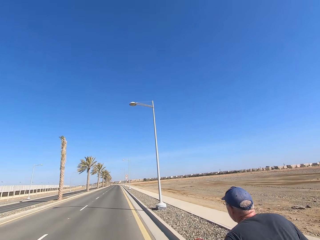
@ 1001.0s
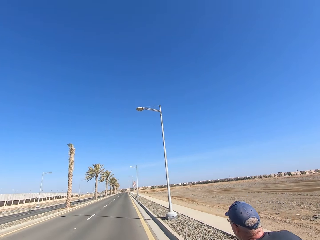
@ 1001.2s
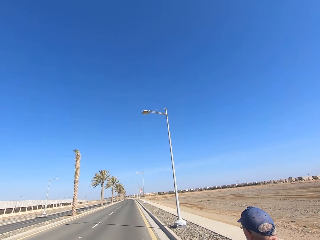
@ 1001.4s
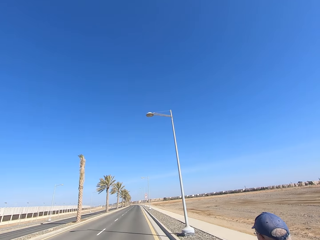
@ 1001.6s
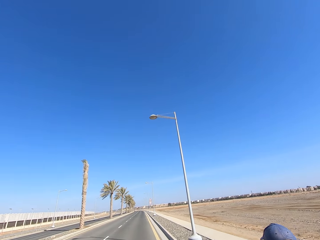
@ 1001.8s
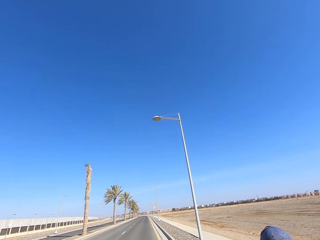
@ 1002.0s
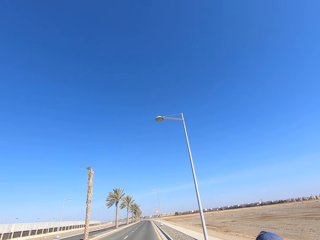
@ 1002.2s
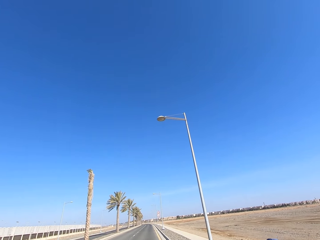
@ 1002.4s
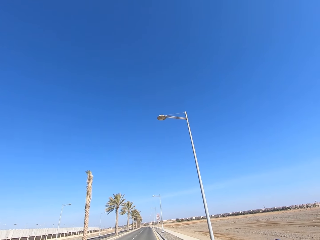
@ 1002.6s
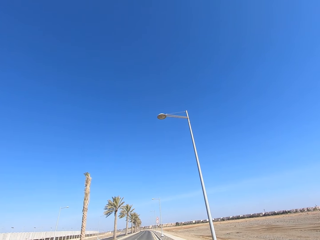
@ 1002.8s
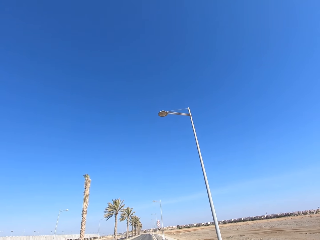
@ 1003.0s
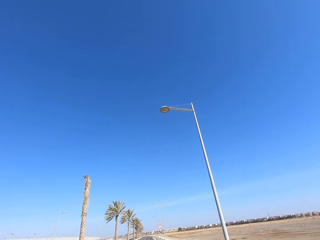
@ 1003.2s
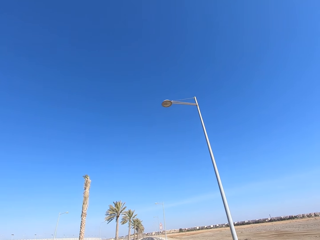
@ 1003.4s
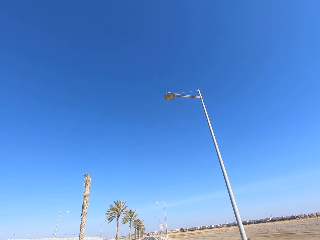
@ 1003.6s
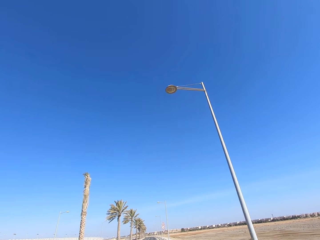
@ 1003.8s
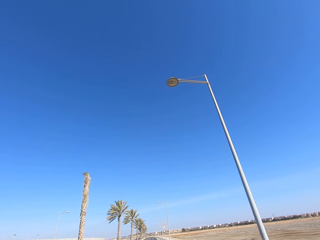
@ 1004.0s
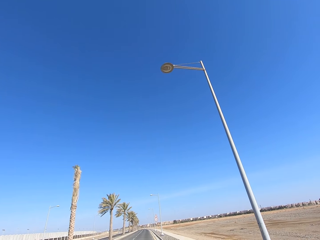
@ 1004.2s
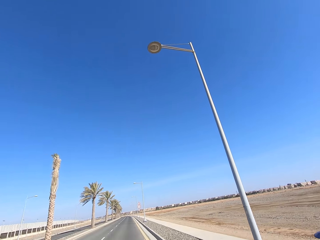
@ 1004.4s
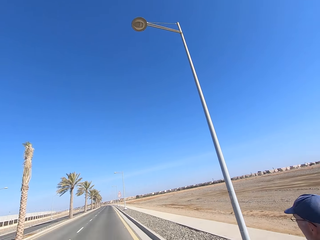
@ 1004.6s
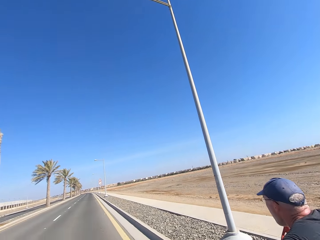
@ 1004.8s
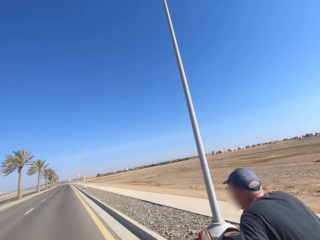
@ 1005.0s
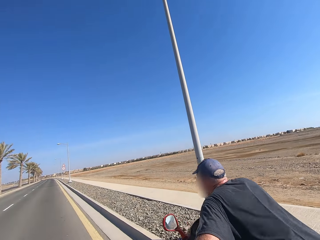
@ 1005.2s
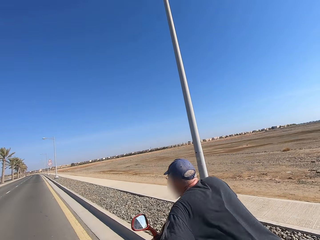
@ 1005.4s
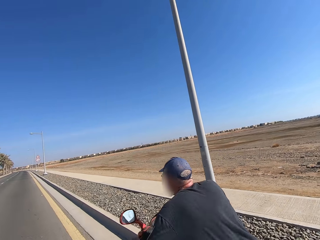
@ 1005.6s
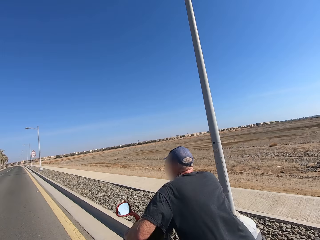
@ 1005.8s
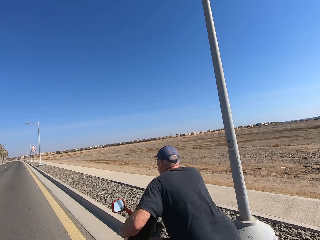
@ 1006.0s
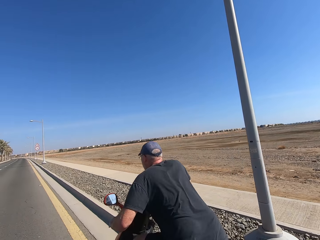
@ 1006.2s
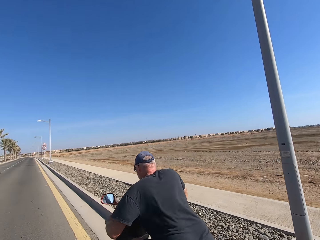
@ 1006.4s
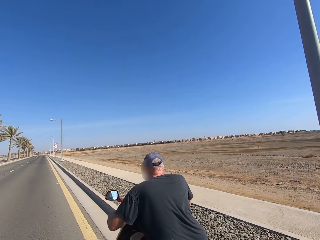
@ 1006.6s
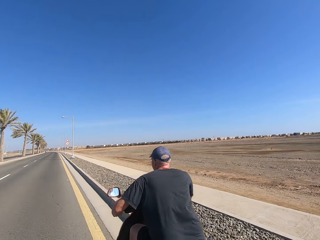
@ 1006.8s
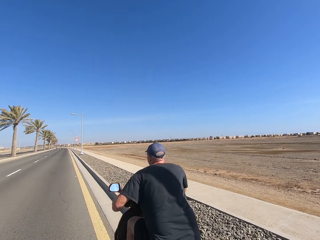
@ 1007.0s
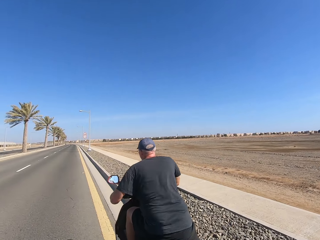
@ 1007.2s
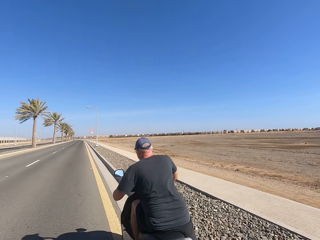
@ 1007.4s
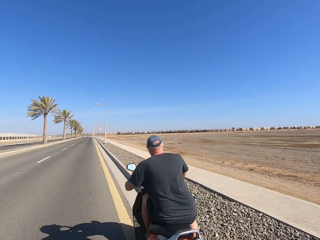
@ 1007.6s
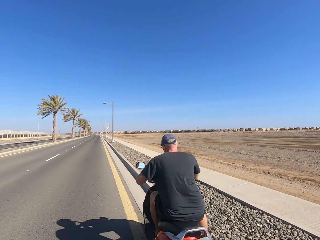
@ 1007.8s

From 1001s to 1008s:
The camera wearer looks up.

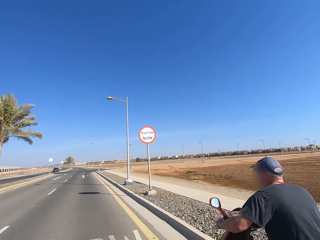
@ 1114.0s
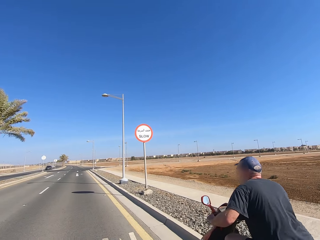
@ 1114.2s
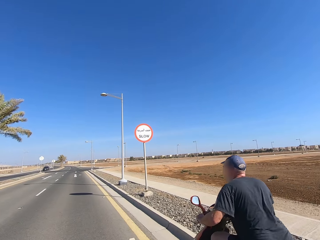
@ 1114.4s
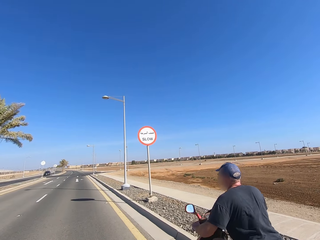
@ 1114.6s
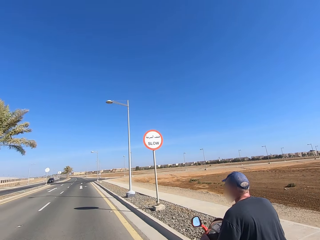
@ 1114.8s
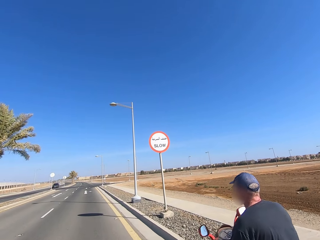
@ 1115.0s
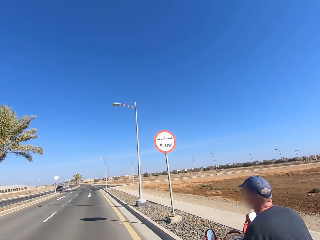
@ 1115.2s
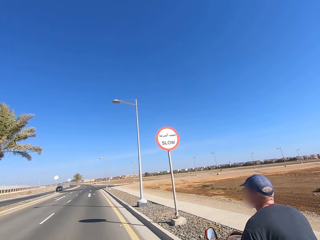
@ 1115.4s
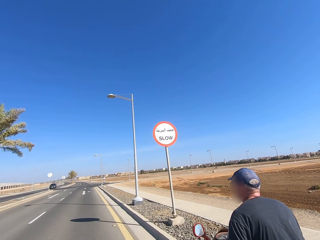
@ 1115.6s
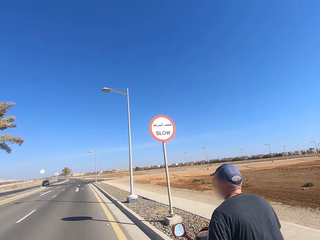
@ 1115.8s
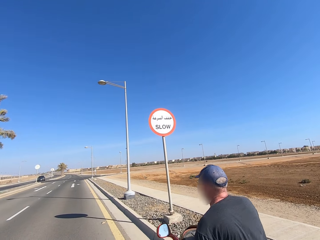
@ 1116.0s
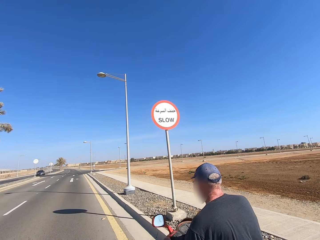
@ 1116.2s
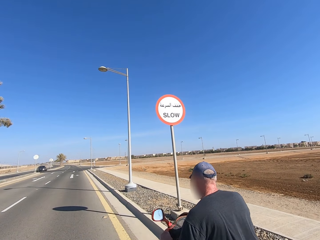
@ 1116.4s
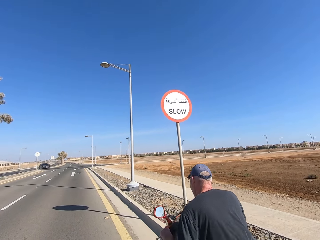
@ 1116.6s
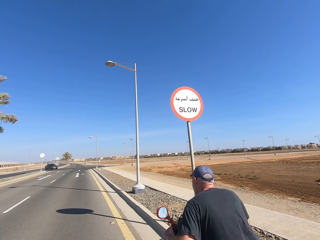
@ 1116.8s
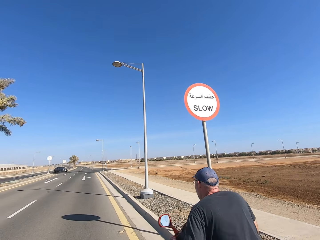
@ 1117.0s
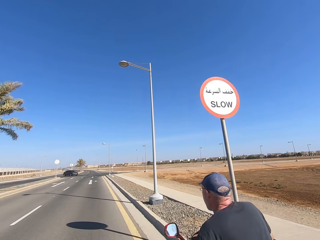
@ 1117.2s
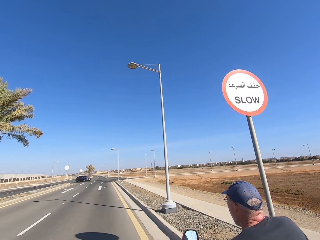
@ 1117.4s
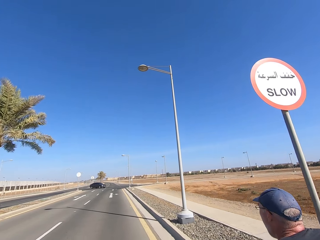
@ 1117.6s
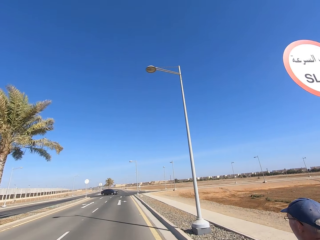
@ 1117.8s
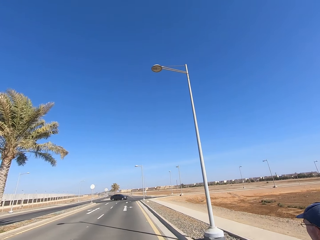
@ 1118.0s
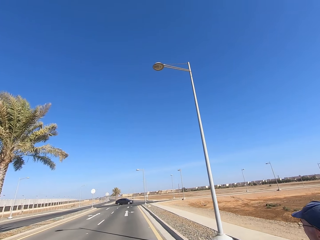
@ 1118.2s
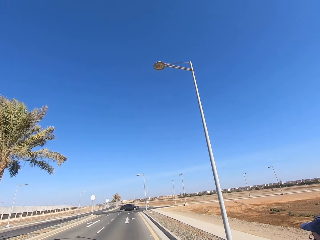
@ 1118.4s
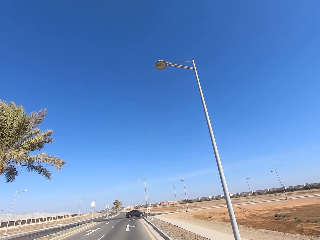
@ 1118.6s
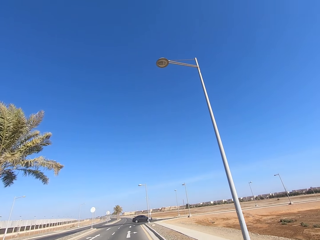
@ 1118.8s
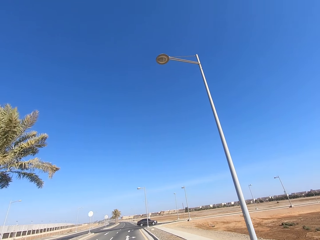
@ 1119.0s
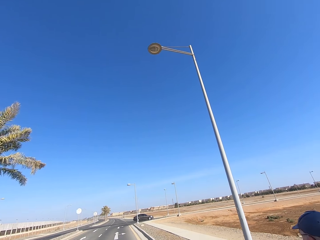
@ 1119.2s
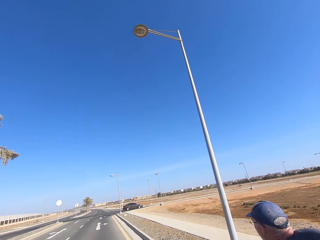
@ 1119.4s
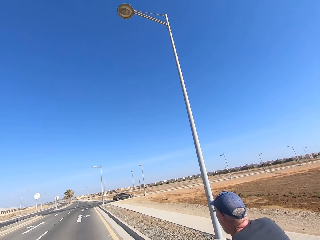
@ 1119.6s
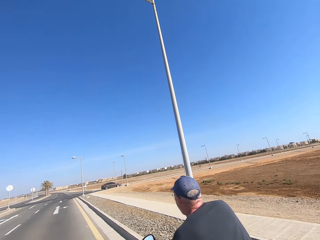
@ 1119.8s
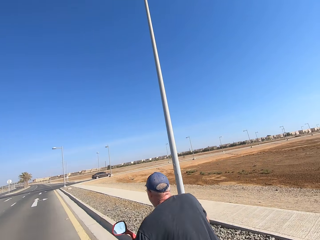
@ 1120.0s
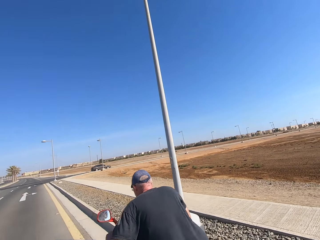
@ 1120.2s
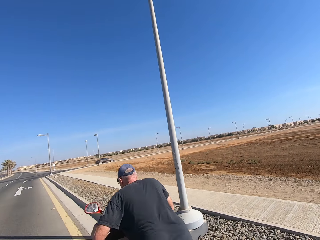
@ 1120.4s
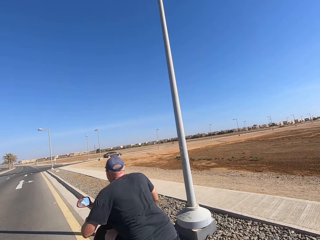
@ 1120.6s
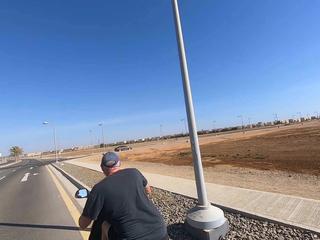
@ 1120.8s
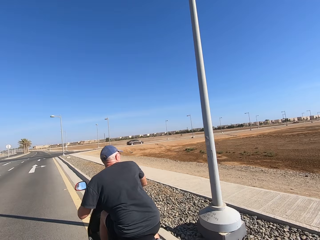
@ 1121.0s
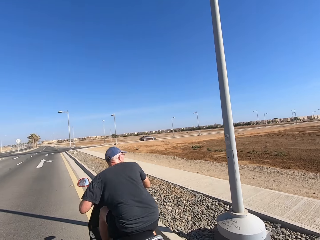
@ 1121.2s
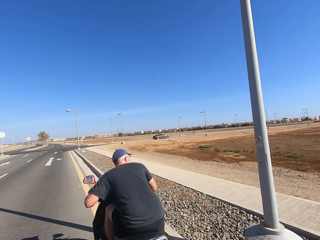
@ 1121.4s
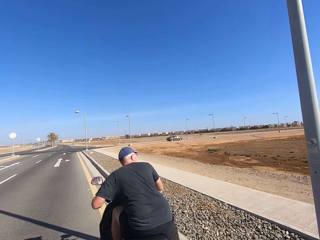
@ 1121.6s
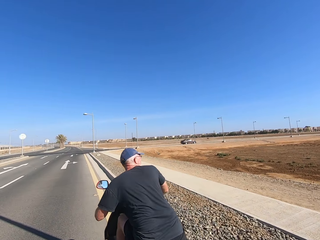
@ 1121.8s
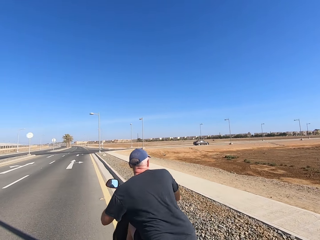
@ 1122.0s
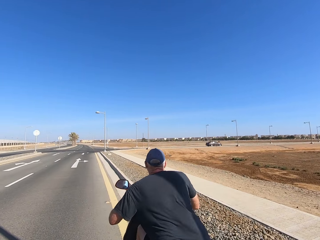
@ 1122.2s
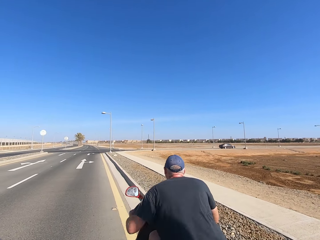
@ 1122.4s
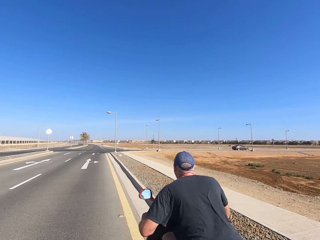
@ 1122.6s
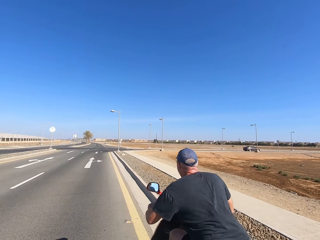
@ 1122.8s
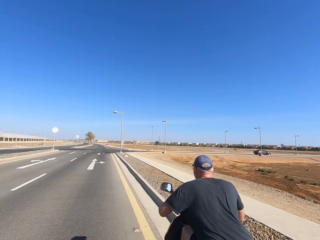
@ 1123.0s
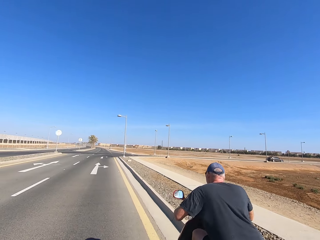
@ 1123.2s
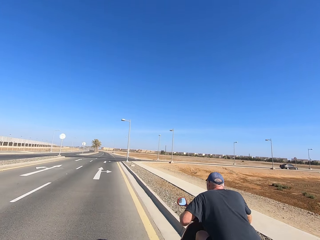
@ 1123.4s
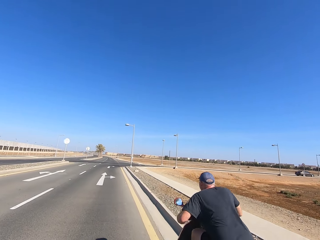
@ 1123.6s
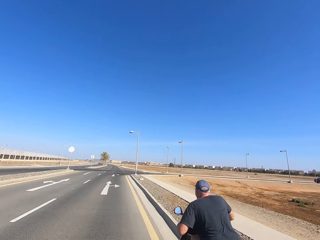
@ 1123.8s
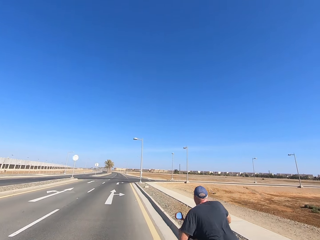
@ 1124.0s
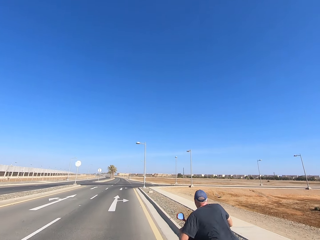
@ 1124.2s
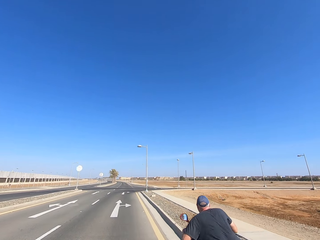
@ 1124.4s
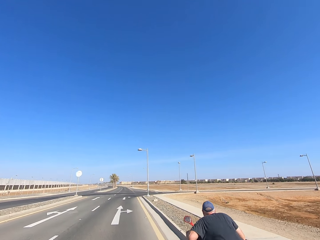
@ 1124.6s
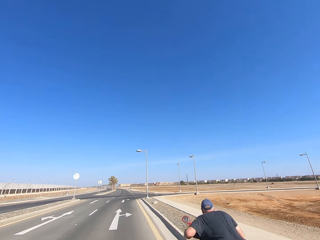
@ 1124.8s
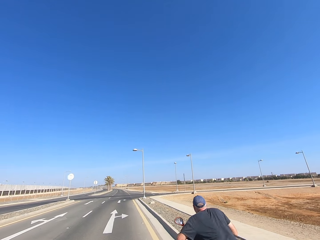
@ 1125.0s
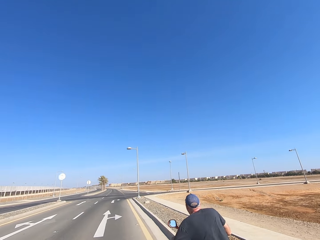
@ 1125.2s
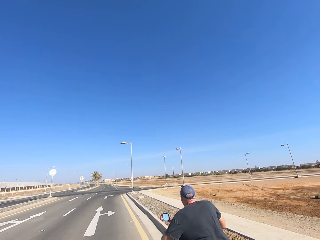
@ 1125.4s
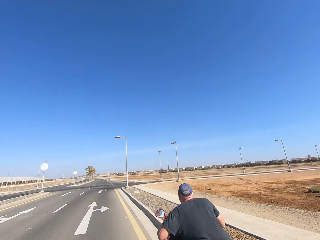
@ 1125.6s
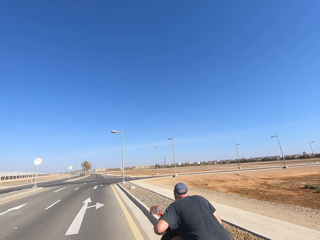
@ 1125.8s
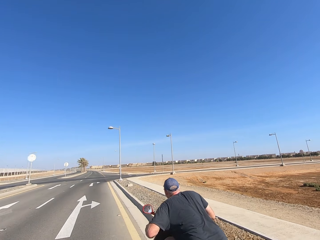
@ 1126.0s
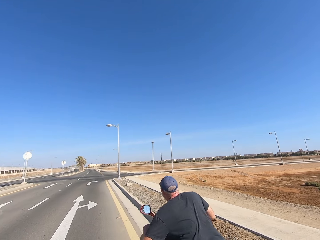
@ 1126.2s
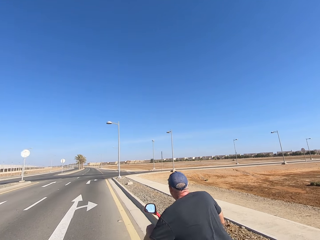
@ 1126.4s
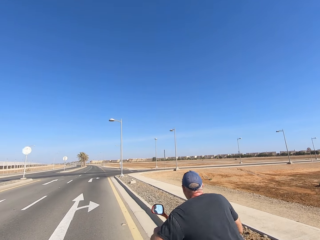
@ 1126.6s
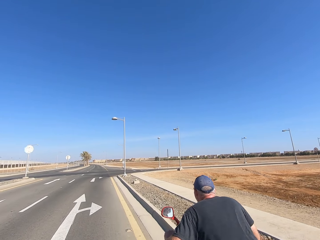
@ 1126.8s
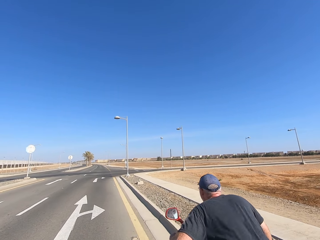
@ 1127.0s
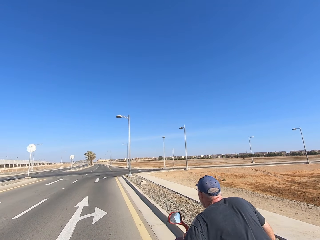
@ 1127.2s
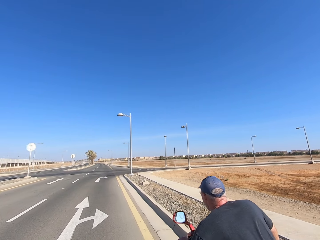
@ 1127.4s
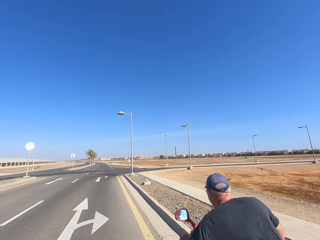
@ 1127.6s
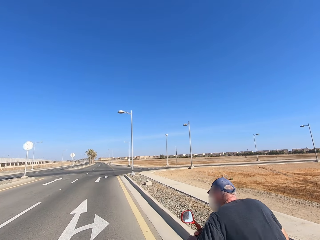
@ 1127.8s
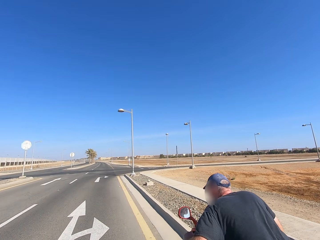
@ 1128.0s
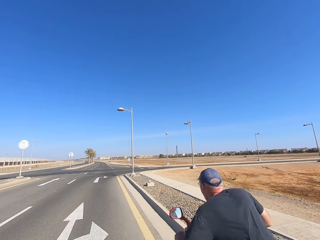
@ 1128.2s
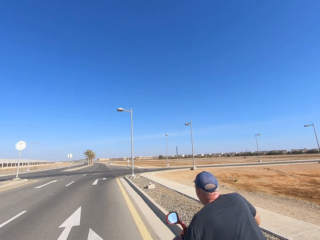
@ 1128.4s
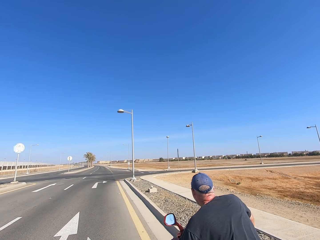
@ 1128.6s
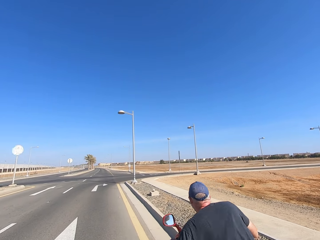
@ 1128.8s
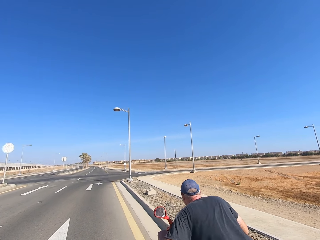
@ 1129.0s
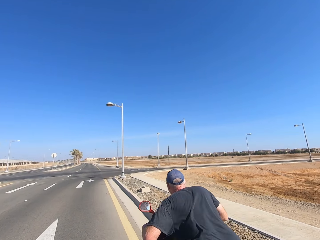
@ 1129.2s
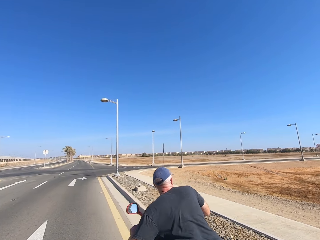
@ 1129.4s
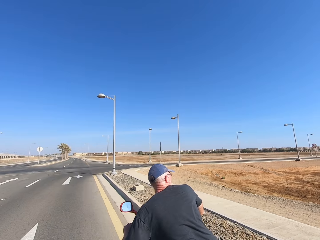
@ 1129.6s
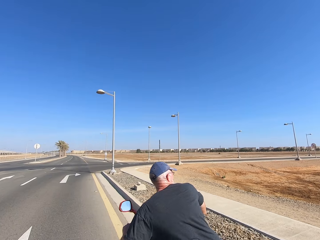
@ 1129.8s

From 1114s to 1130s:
The camera wearer looks at the road.
